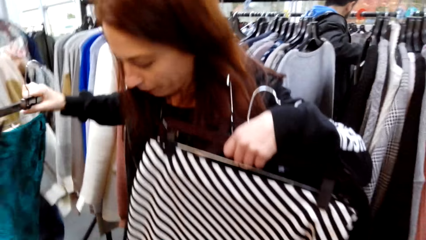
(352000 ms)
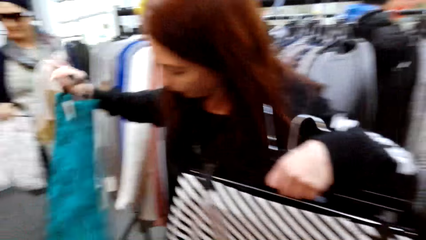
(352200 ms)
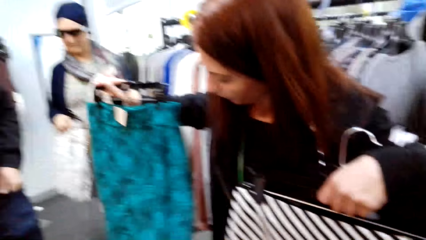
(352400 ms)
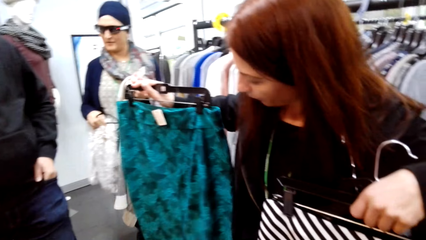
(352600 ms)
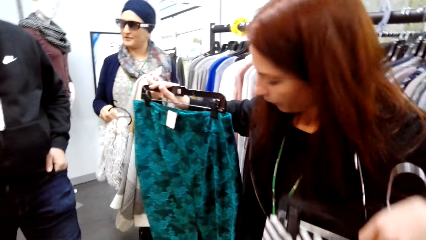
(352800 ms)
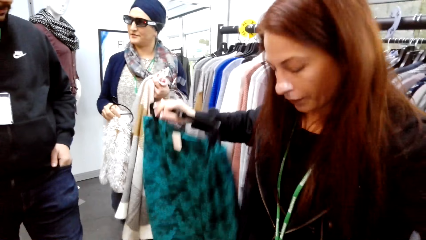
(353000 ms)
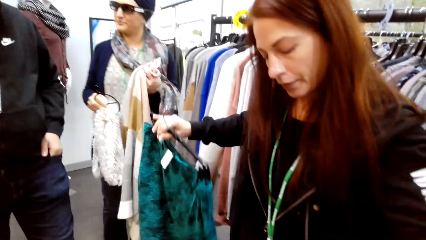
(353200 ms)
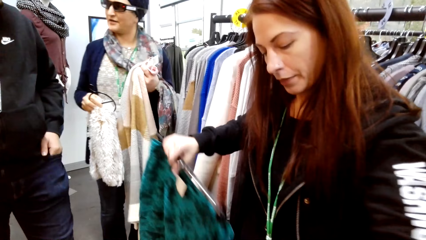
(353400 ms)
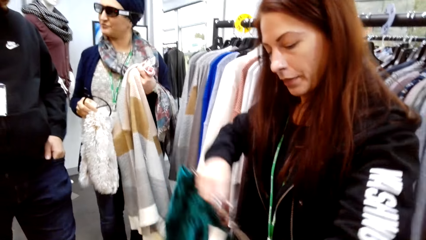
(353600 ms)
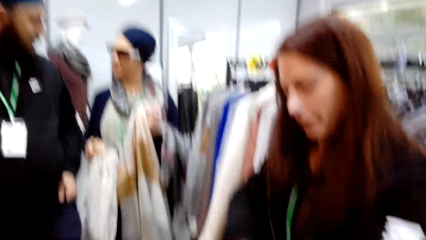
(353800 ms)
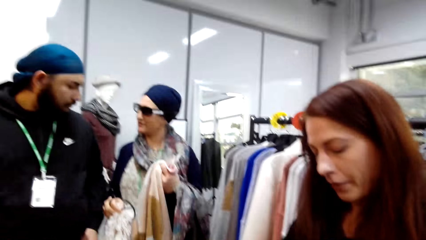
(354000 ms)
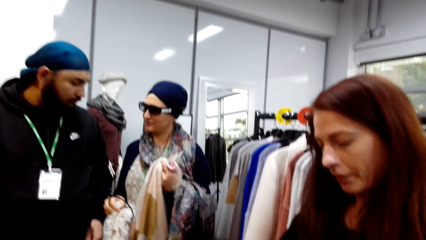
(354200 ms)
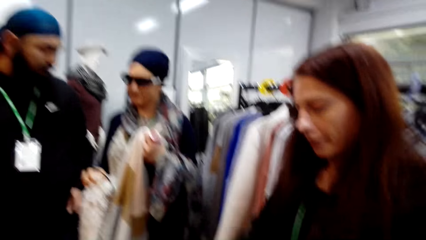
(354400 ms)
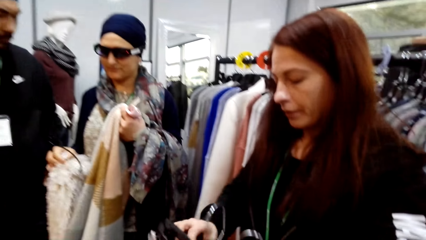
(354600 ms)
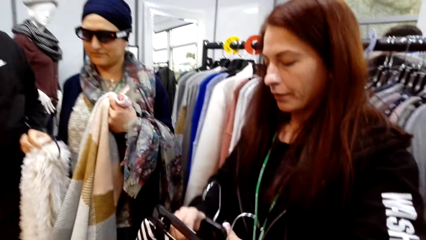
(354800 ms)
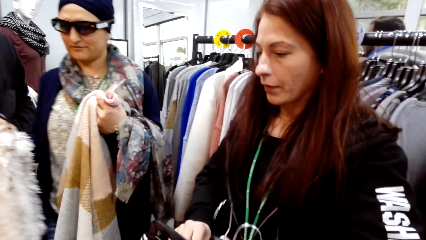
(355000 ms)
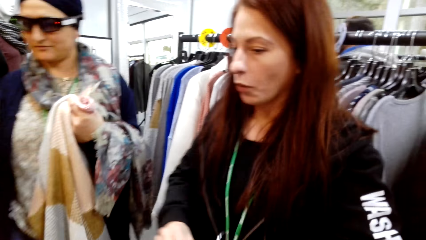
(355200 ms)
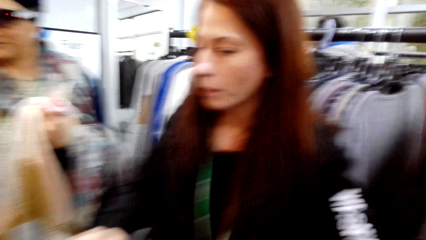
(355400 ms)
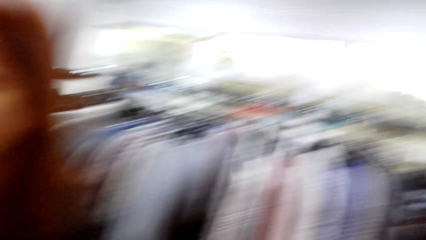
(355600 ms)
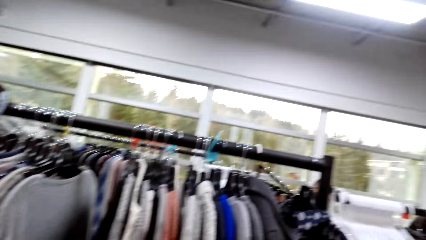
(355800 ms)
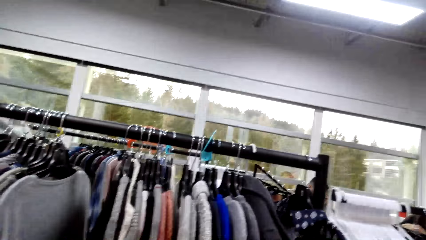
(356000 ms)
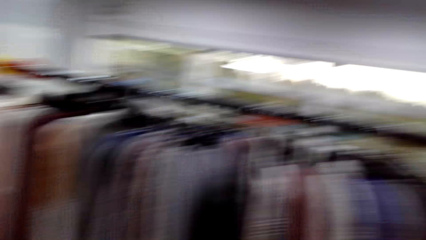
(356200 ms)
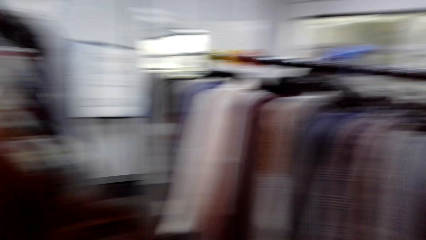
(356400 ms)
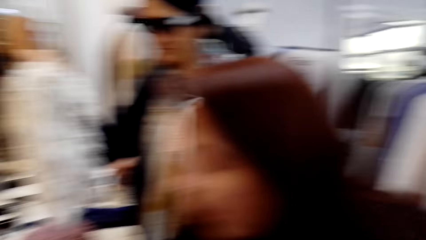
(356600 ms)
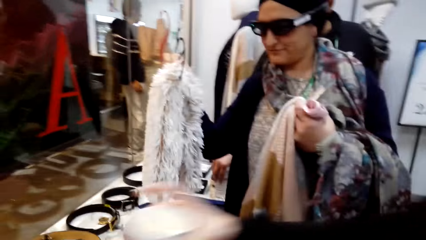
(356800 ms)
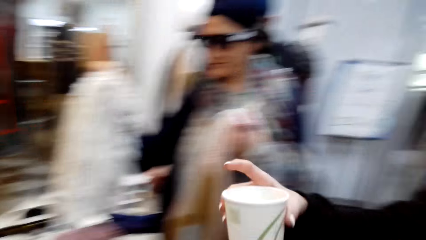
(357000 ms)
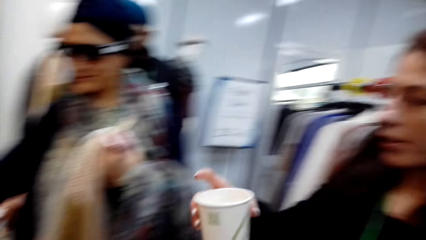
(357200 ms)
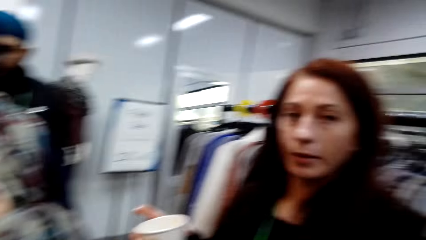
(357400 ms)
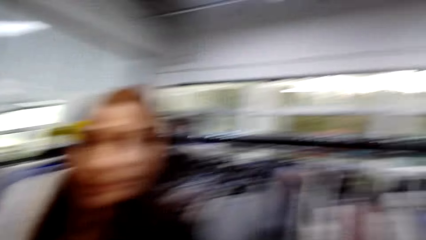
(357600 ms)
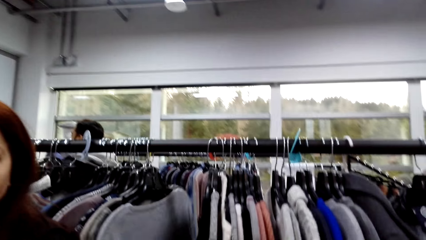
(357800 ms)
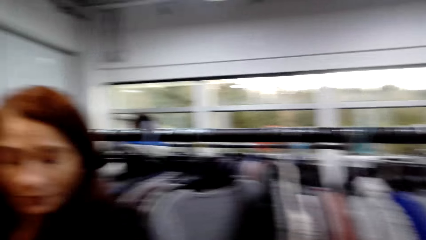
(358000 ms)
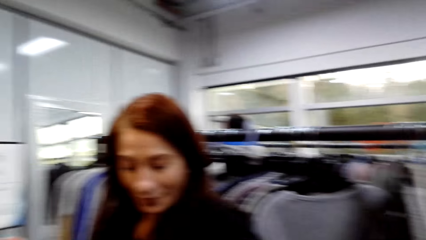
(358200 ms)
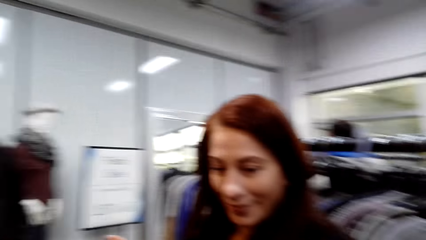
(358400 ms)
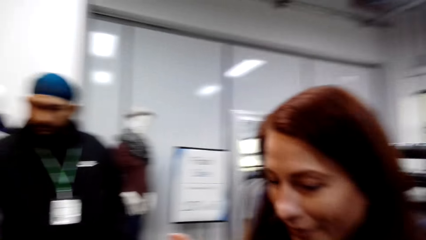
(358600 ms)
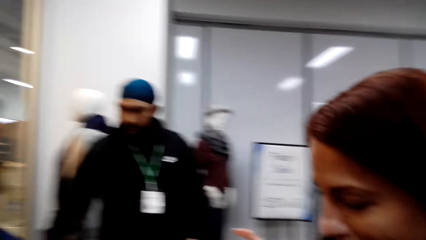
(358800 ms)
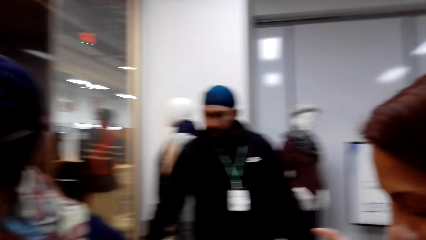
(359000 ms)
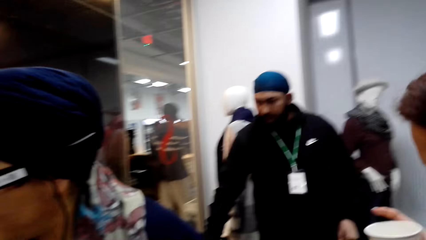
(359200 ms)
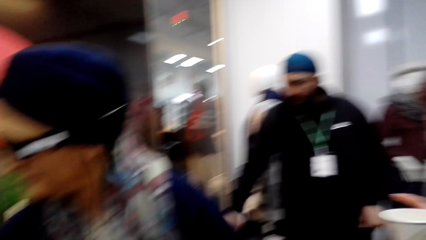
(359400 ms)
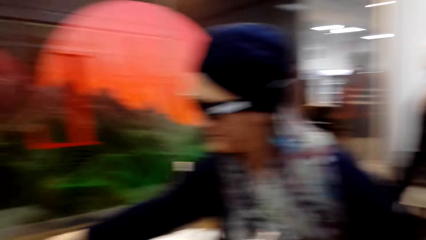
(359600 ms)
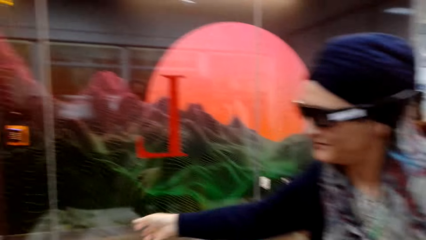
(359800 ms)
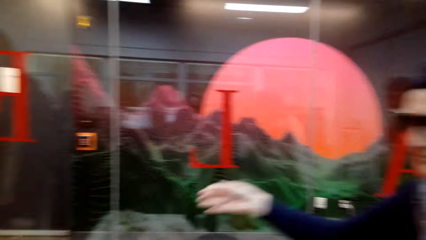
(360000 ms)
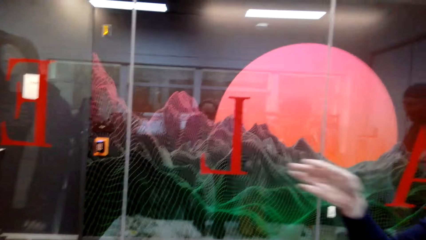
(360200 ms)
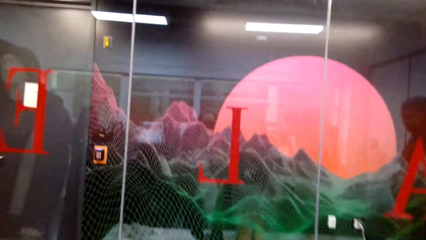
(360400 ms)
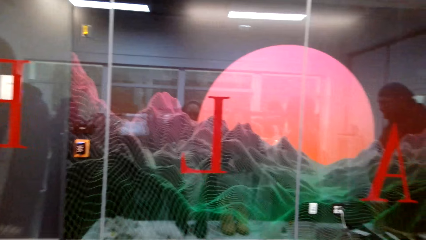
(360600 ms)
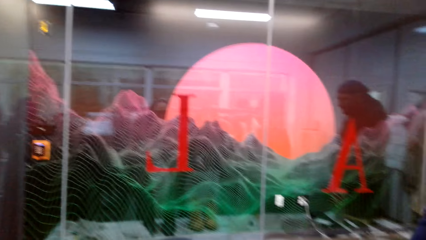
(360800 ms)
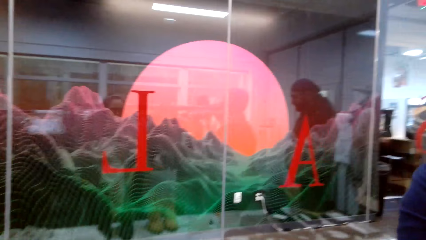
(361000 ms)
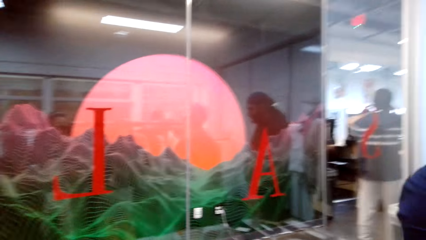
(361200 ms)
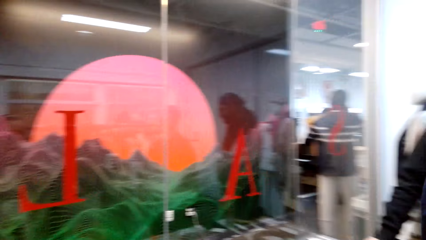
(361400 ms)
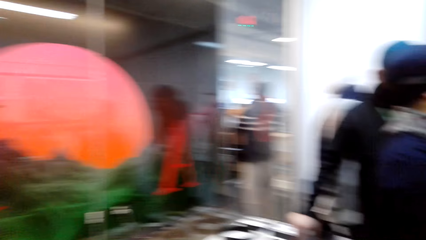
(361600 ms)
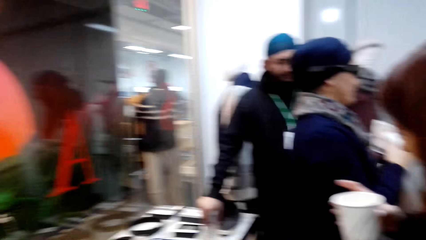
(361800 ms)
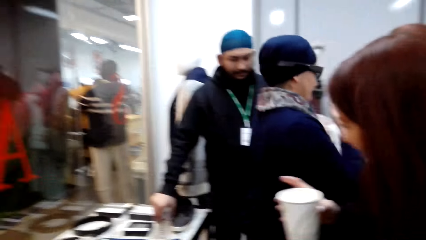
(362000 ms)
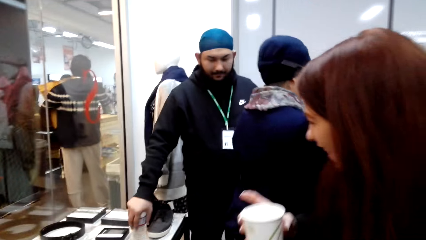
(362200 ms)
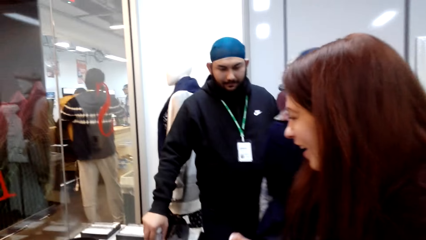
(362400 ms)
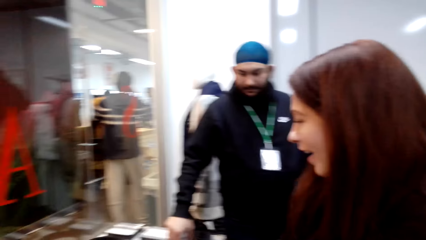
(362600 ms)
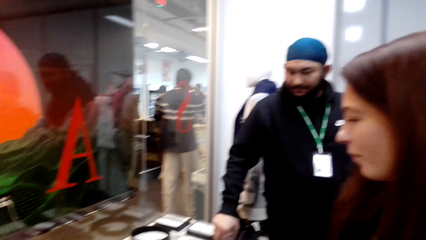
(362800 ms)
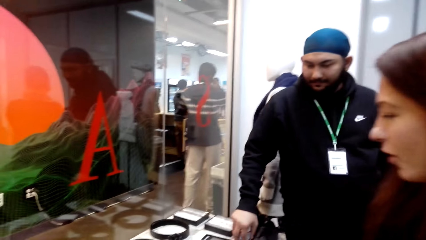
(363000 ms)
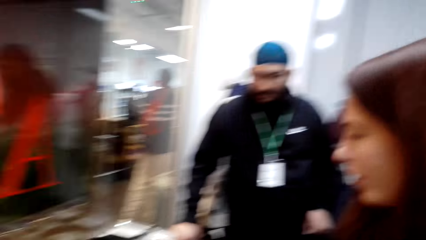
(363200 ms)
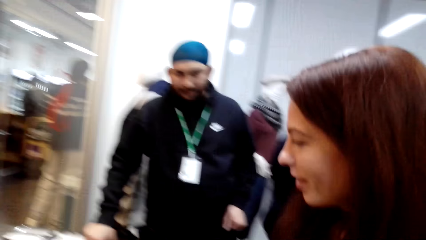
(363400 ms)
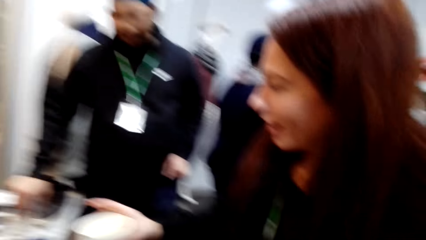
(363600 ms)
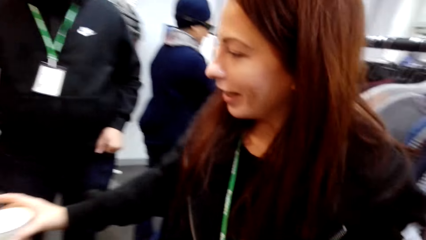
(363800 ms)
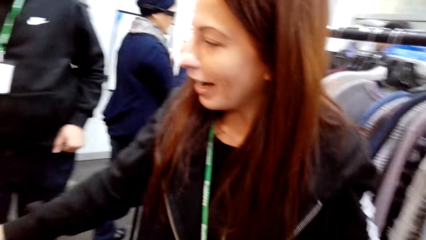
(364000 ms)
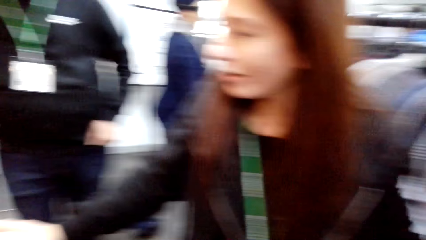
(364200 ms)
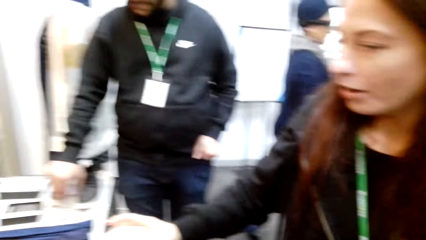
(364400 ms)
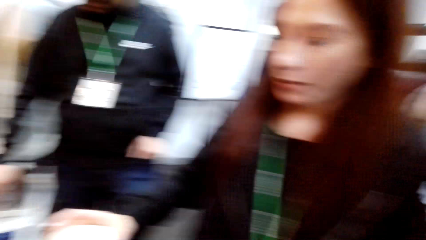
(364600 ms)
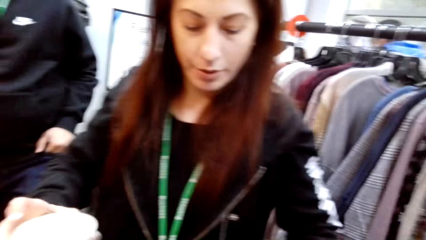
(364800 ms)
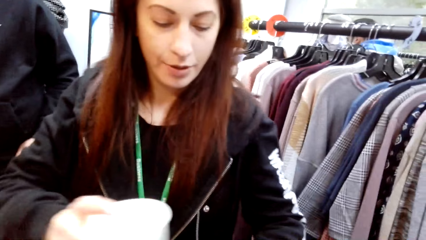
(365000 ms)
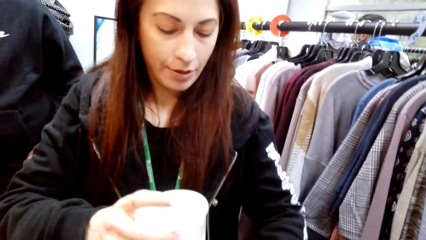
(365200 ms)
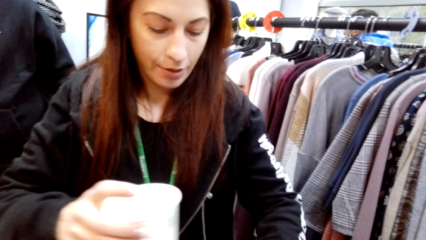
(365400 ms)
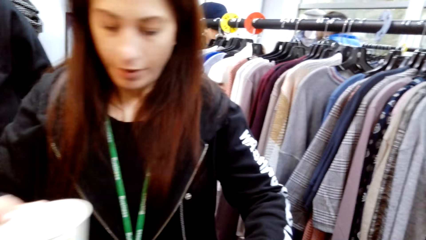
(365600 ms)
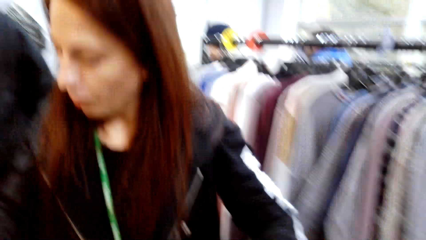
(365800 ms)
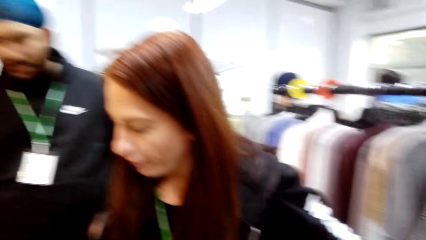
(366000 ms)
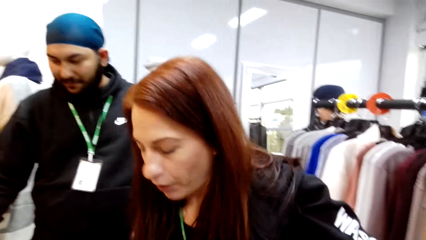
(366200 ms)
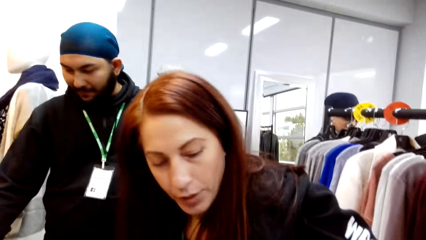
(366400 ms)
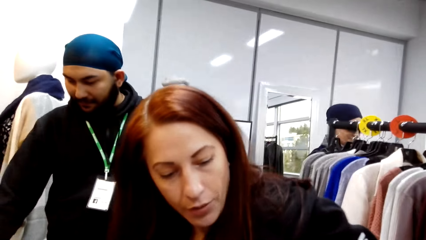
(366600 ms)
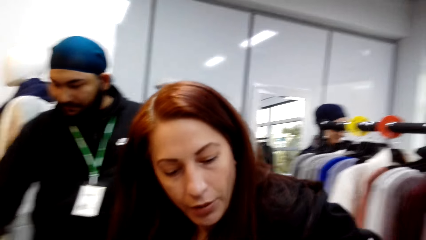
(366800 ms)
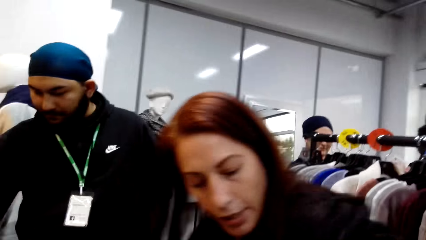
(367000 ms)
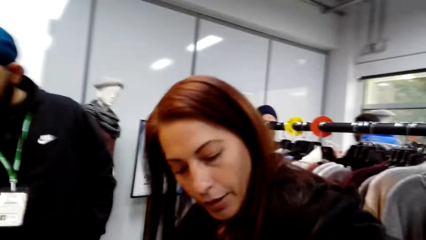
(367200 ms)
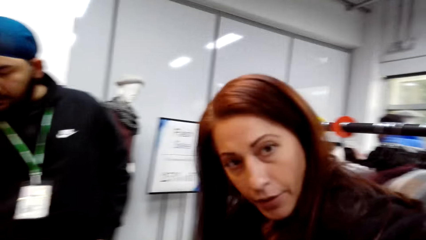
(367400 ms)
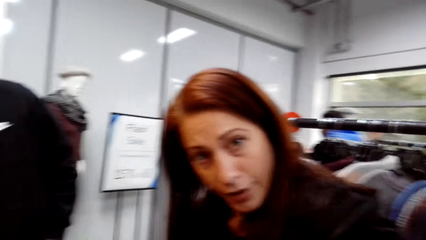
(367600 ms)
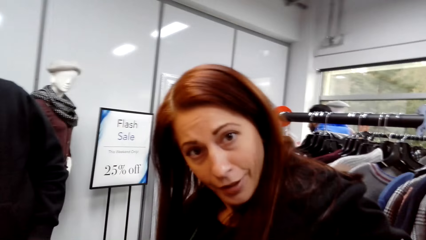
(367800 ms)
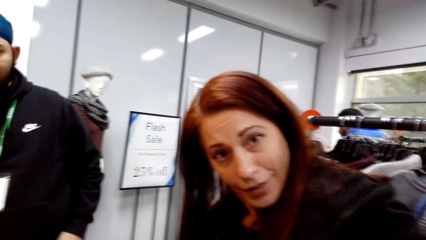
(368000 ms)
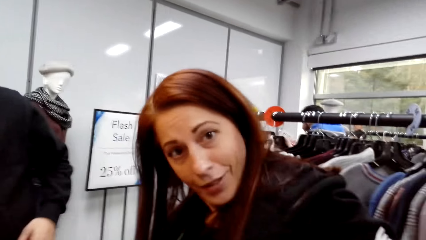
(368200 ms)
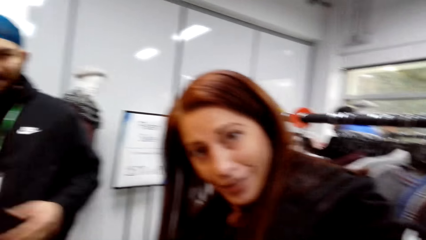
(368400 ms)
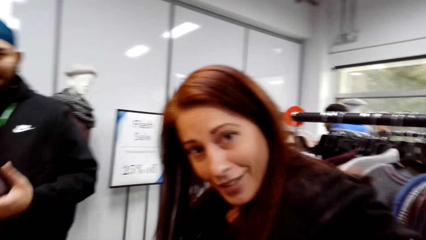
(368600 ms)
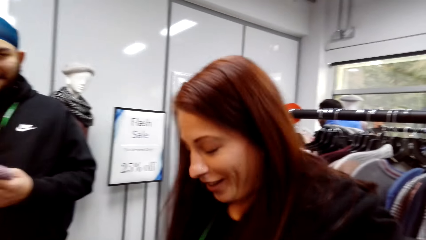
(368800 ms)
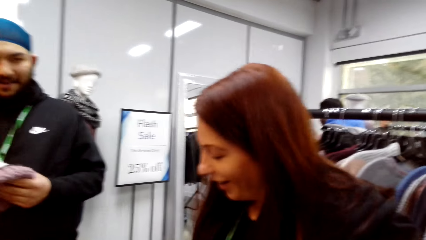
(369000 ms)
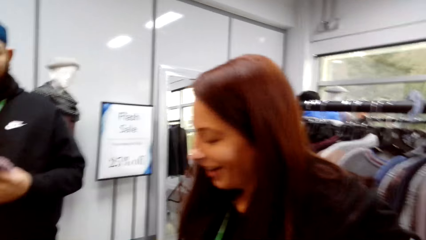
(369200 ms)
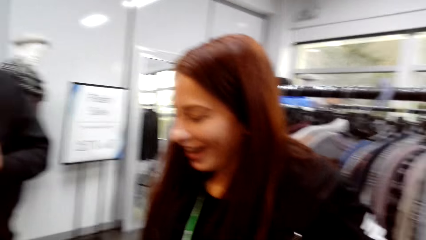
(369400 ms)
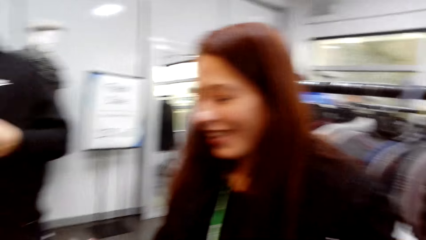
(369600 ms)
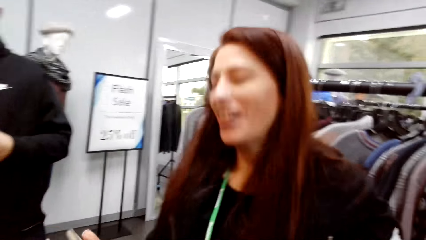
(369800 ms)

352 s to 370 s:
A woman looks at both skirts. The camera wearer looks around. The woman takes the coffee or yoghurt. The woman drinks the yoghurt and puts the yoghurt on the display table.
